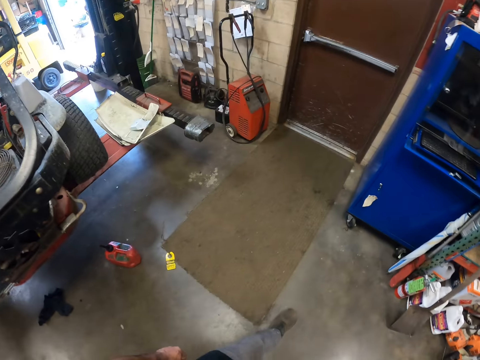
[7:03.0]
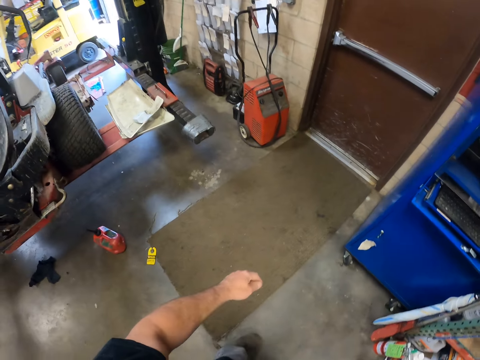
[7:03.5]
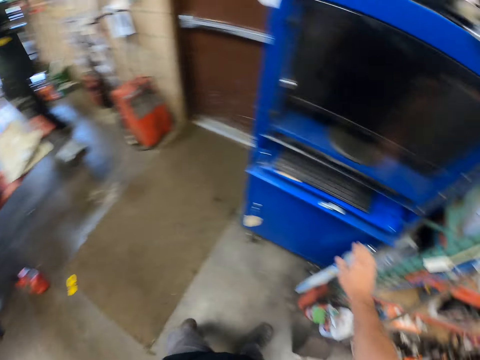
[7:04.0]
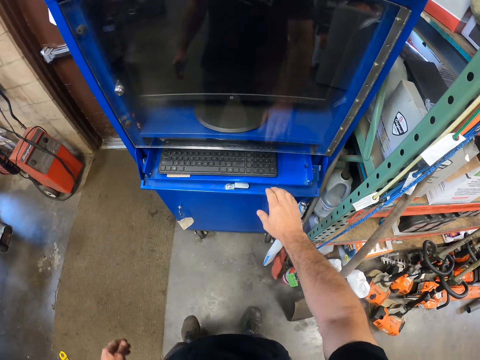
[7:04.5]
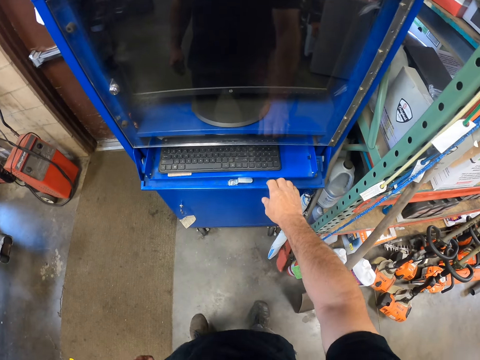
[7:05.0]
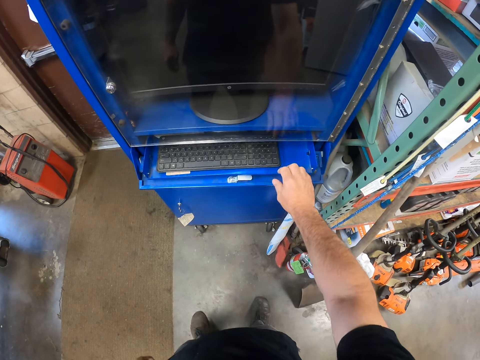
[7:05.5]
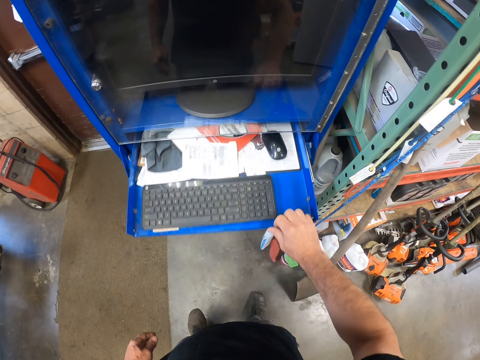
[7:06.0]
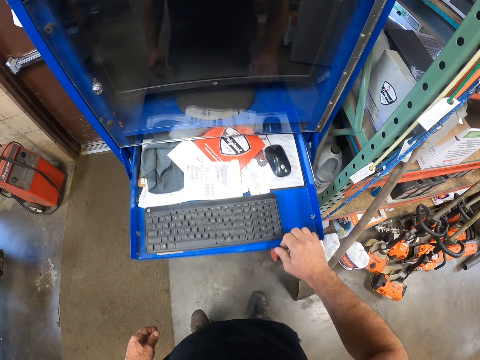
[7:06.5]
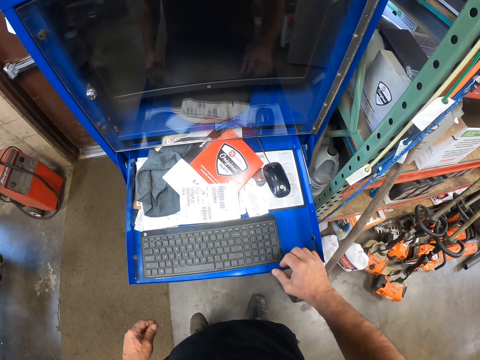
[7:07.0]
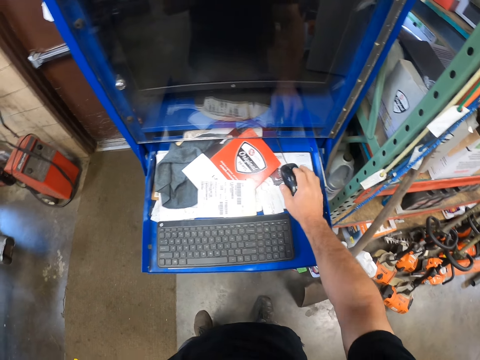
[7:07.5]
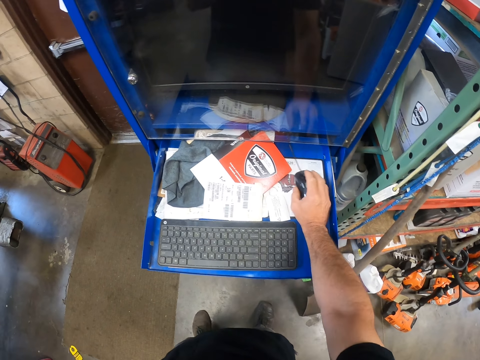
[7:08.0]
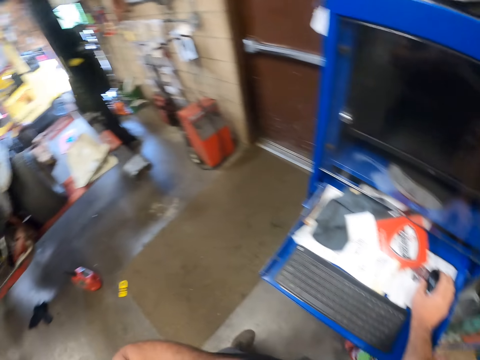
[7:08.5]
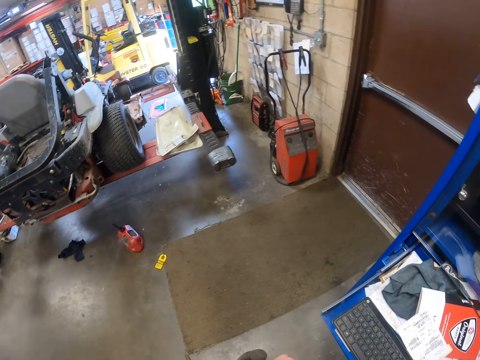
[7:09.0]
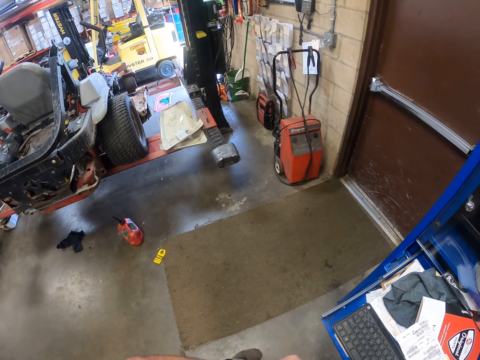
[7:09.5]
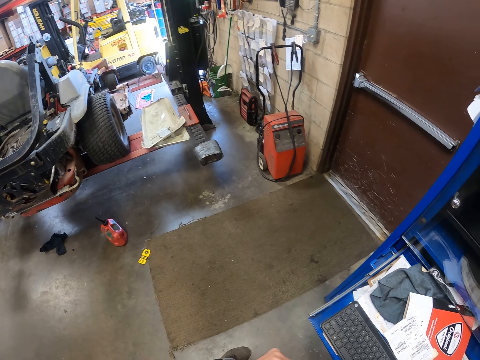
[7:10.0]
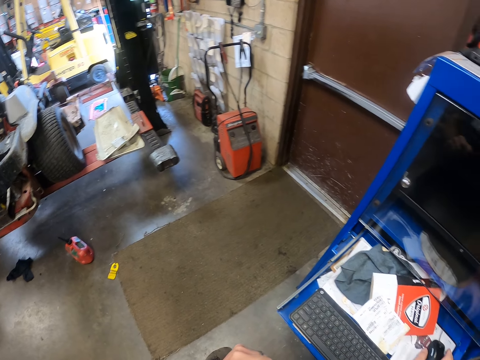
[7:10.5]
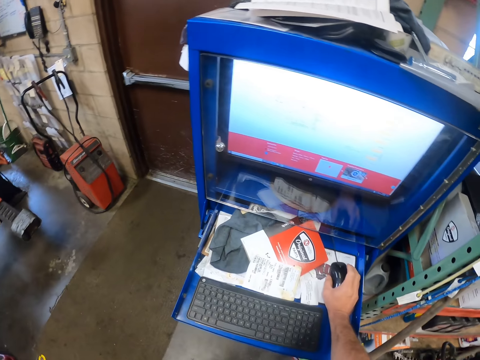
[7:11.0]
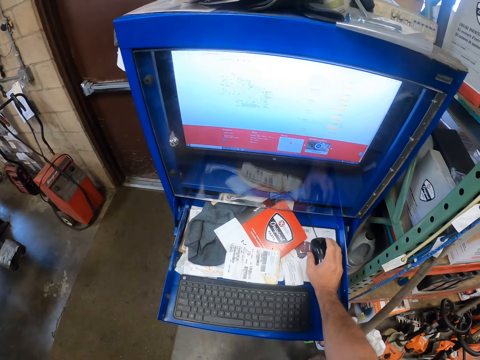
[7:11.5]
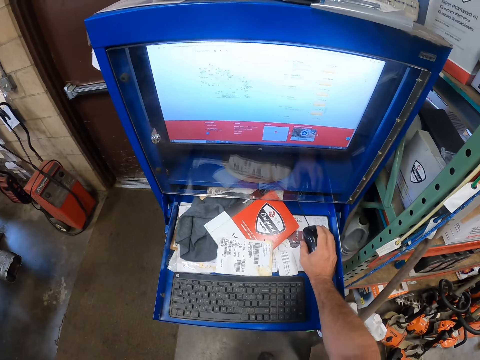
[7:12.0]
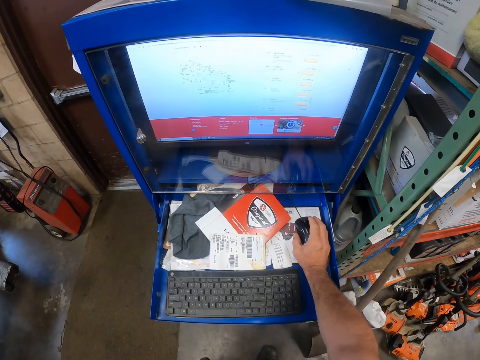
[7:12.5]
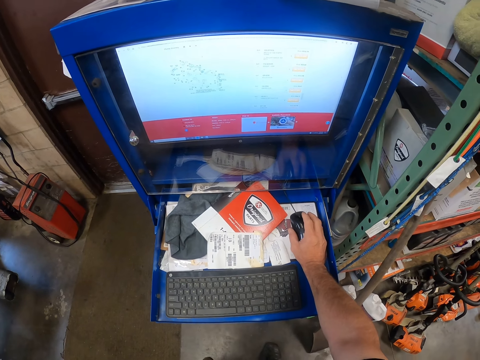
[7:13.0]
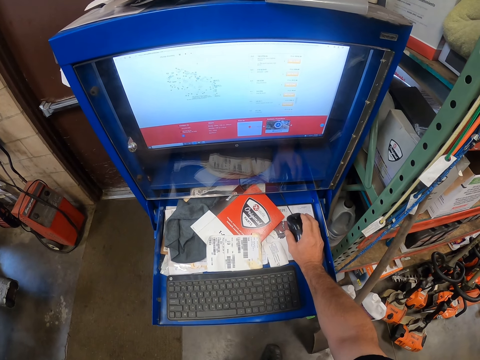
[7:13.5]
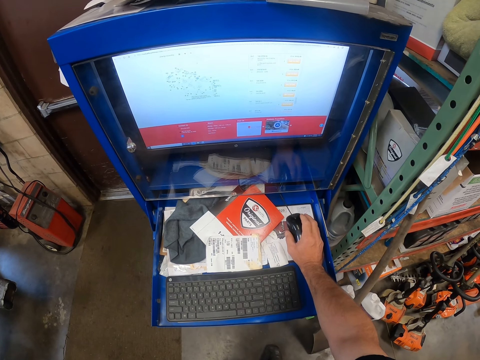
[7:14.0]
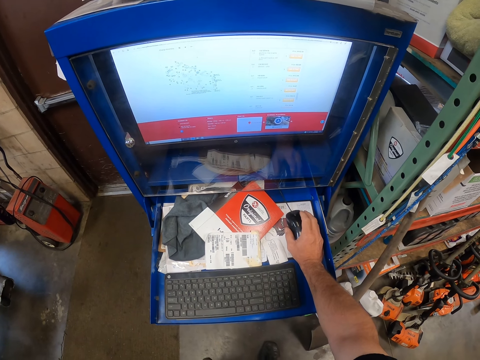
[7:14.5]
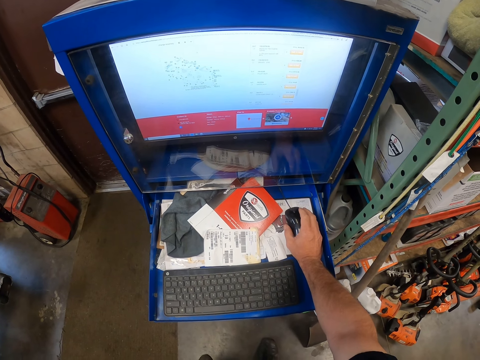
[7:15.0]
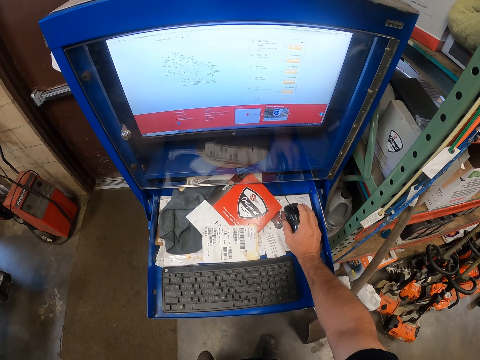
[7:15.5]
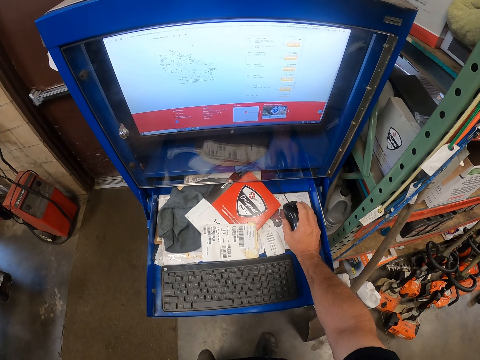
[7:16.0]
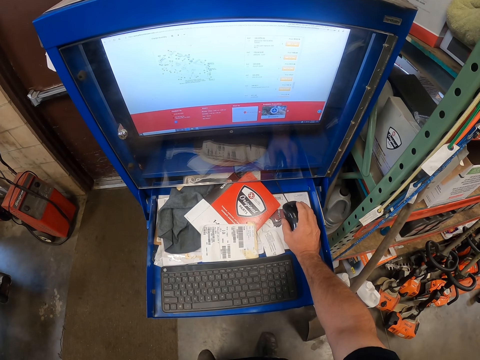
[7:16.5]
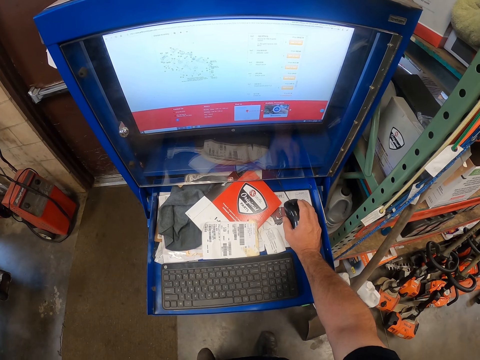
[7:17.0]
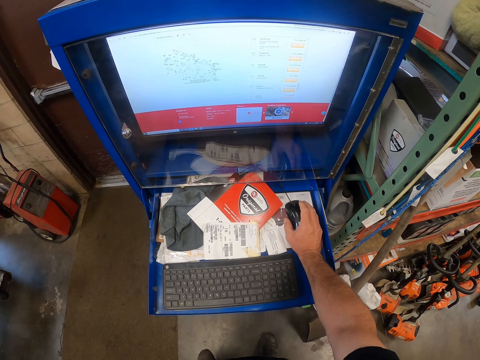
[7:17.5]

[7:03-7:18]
The camera wearer operates the computer system in the workshop with his hand. He pulls the tray towards him.

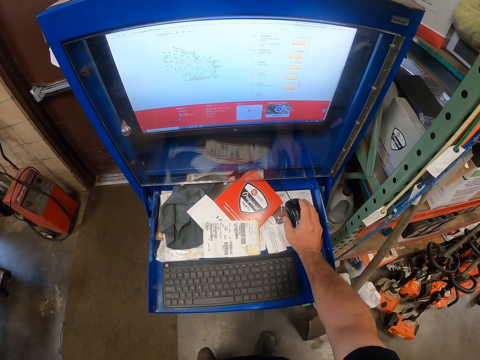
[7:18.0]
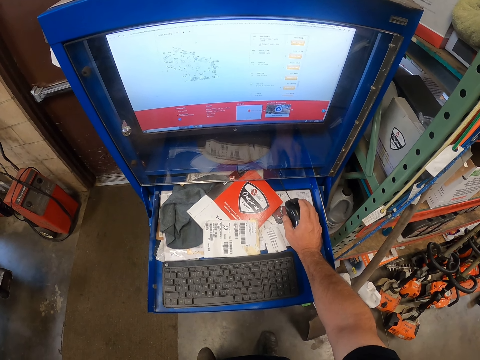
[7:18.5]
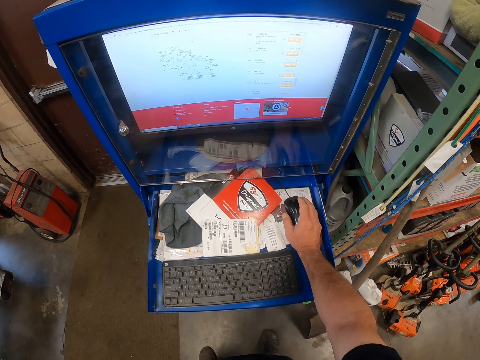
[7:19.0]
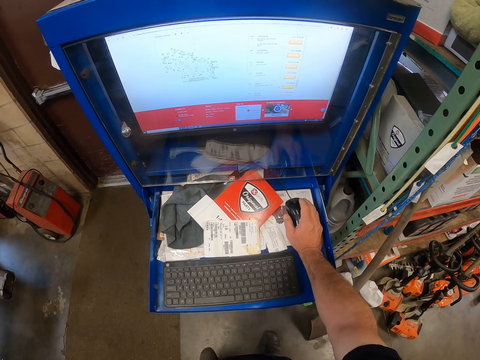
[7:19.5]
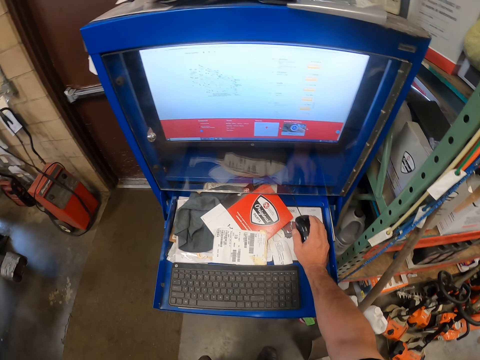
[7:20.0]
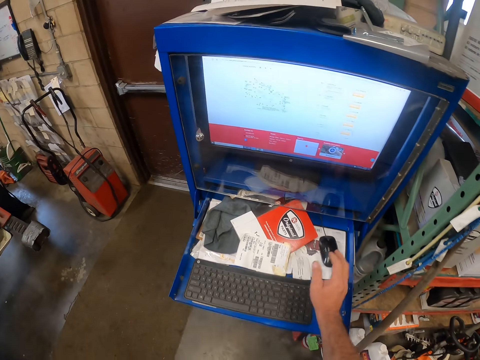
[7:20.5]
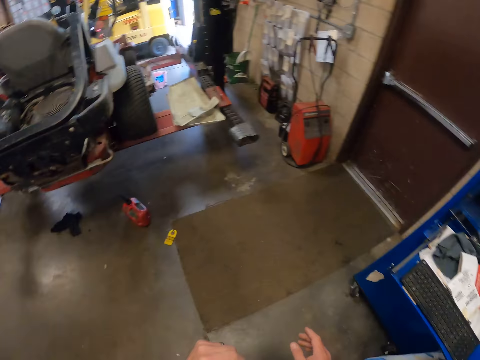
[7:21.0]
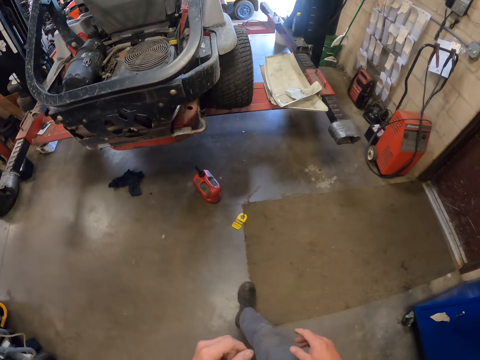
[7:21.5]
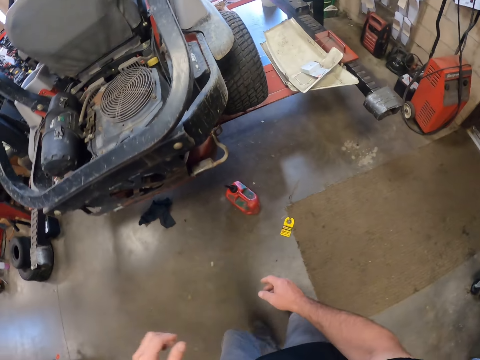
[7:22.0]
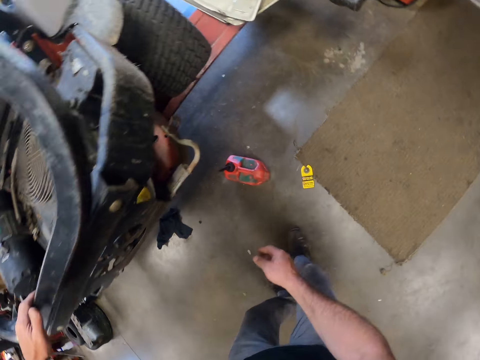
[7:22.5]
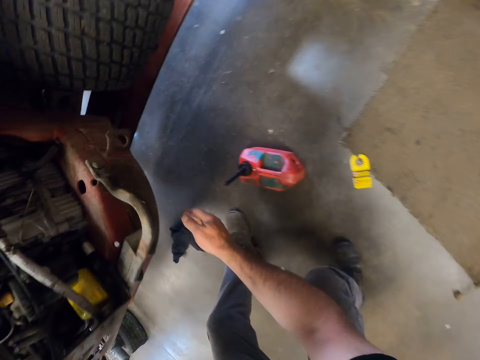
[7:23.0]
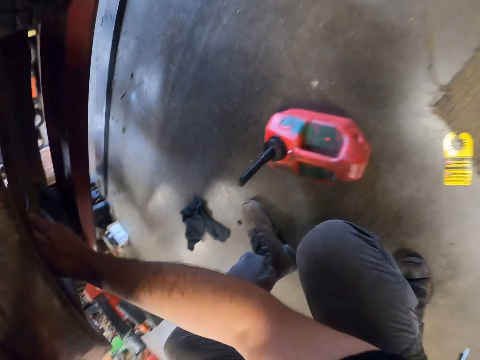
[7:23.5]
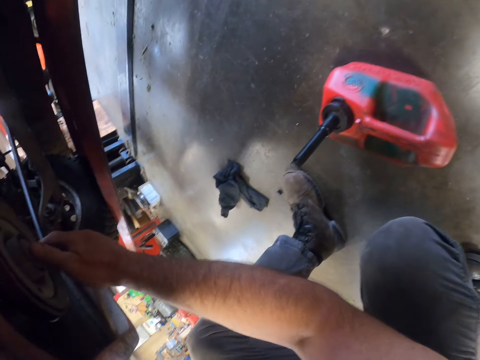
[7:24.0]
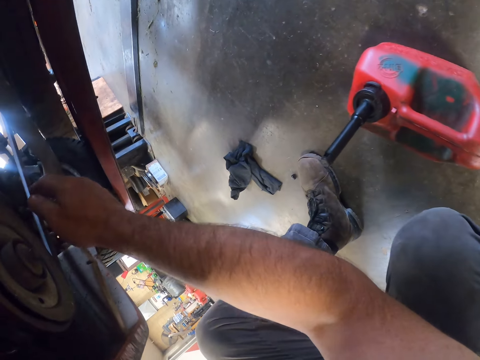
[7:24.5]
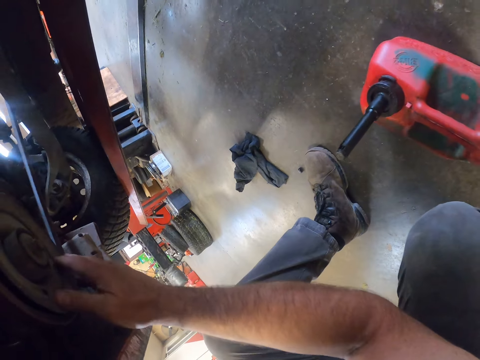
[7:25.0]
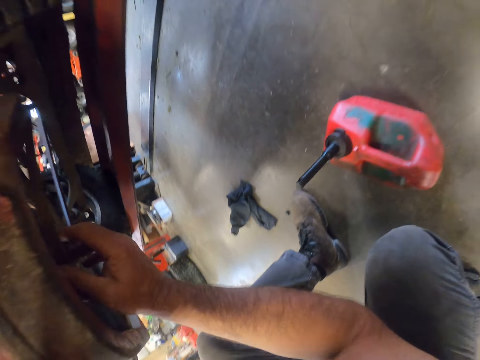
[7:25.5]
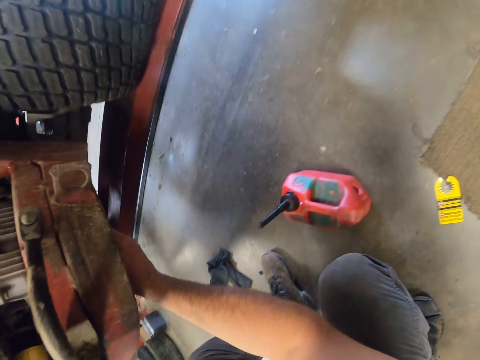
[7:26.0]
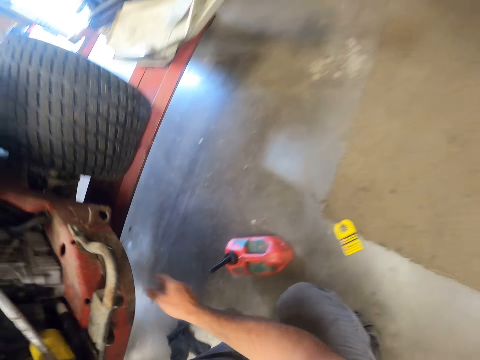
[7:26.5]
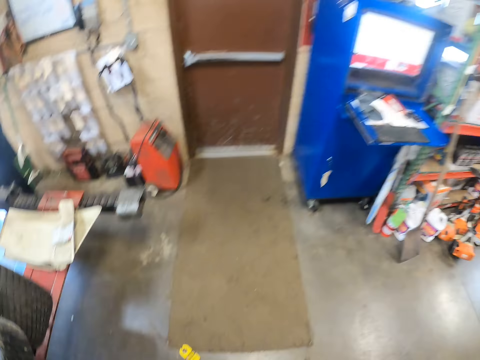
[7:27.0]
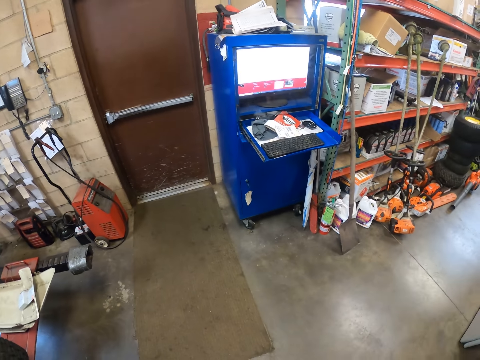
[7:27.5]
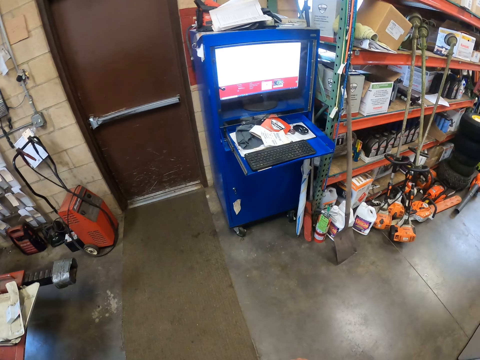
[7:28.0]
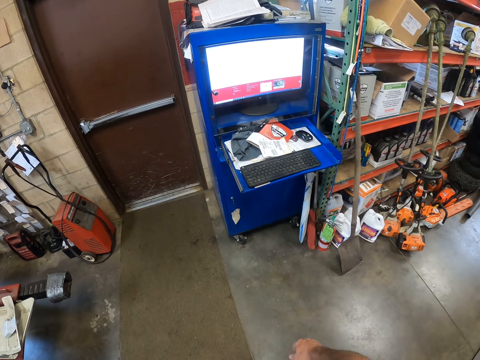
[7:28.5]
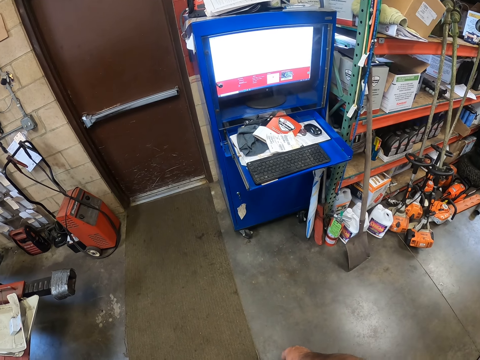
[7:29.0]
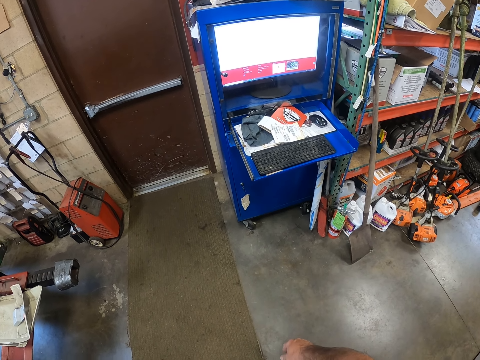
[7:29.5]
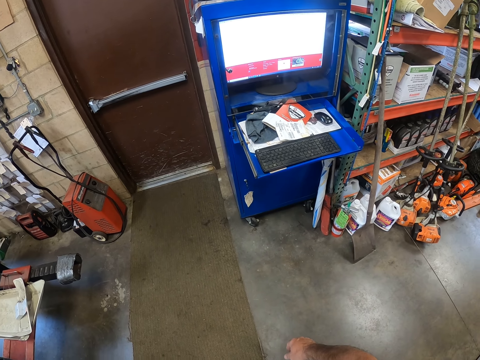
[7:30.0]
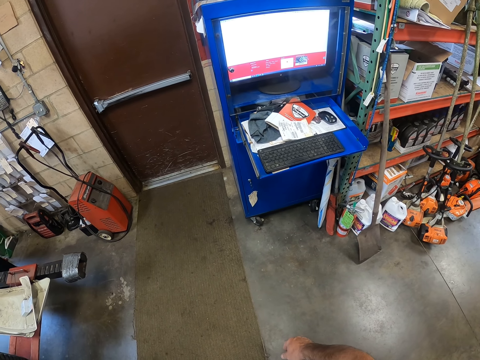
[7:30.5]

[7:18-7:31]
The camera wearer walks away from the computer. He places his hand on the lawn mower, squats towards the floor, places his other hand on the lawn mower and stares at the lawn mower. He adjusts the rear washer of the mower. He stands up and stares at the computer.
